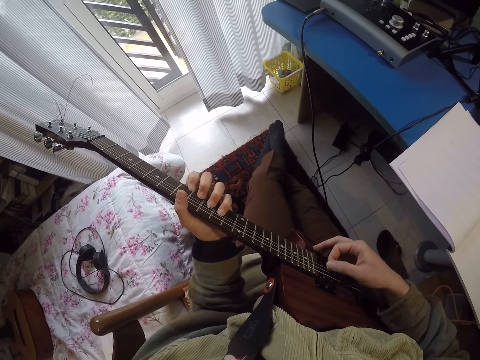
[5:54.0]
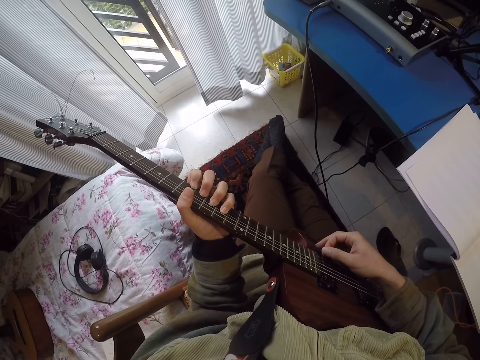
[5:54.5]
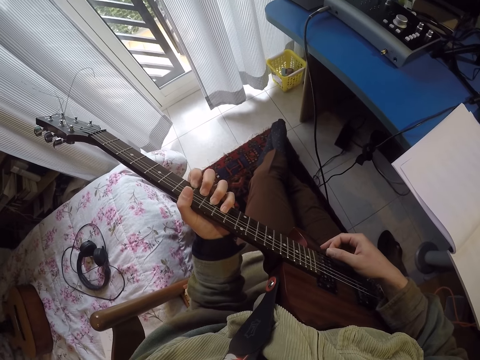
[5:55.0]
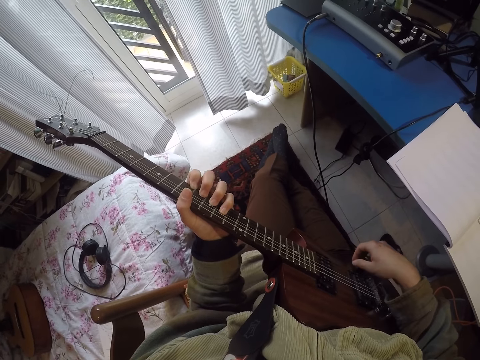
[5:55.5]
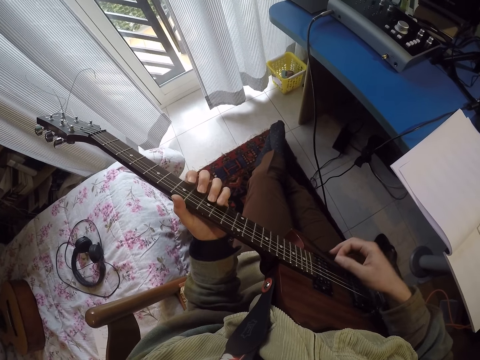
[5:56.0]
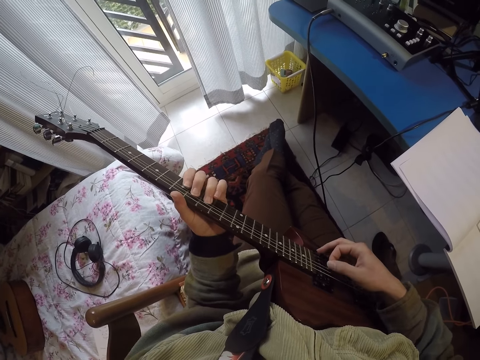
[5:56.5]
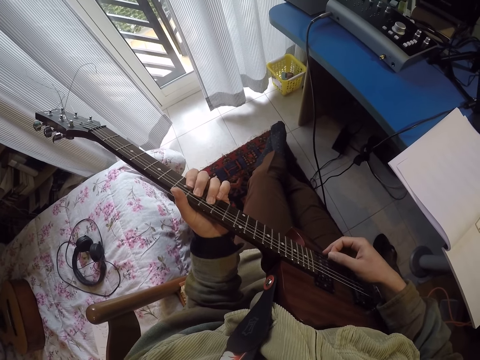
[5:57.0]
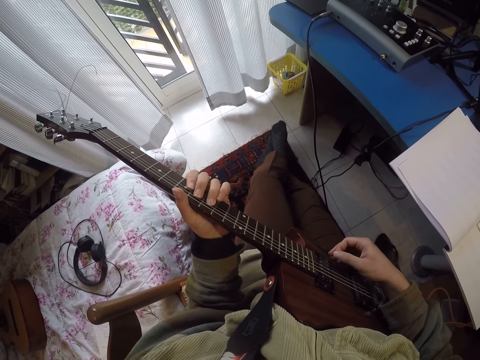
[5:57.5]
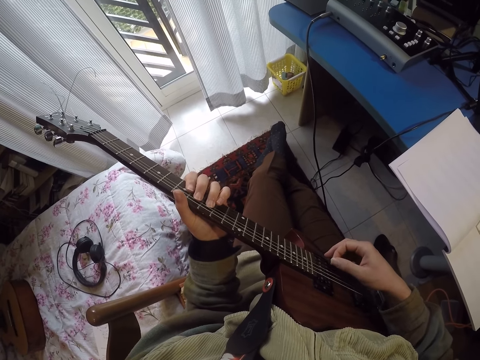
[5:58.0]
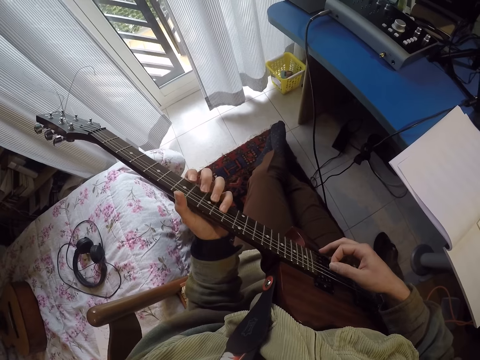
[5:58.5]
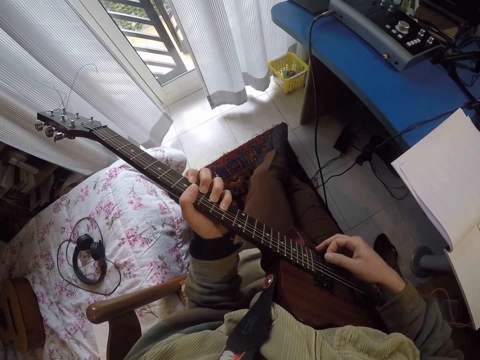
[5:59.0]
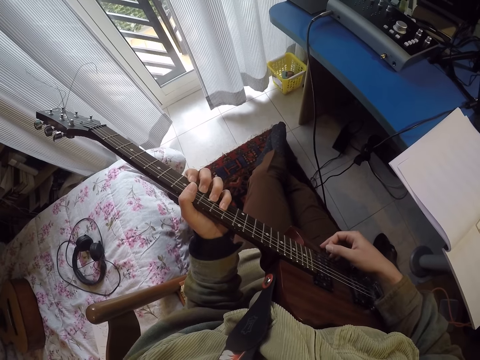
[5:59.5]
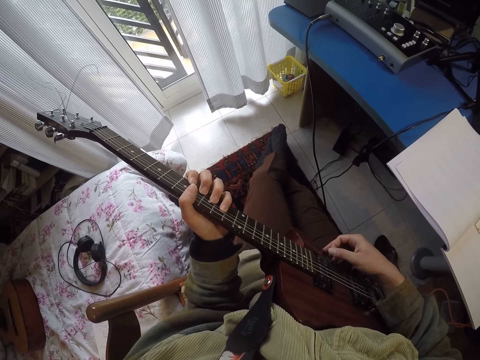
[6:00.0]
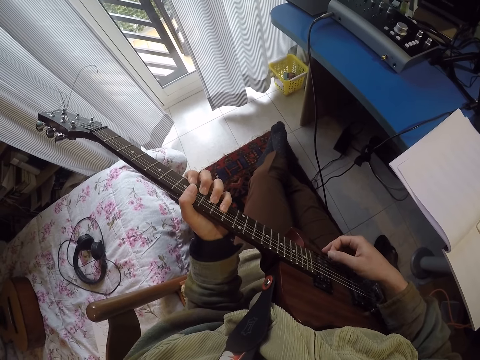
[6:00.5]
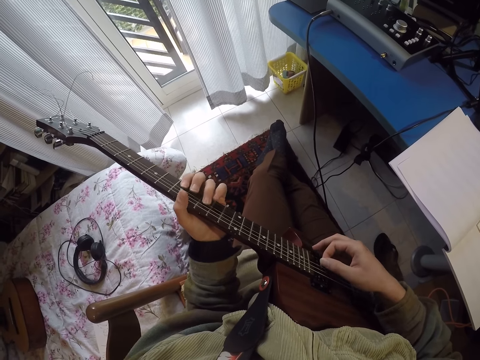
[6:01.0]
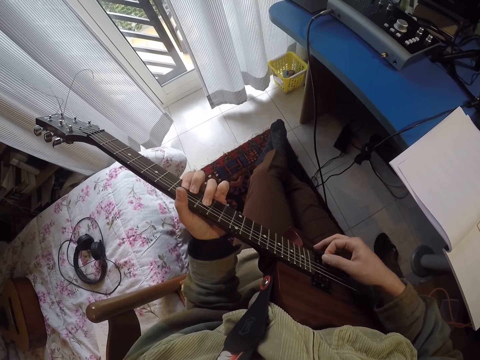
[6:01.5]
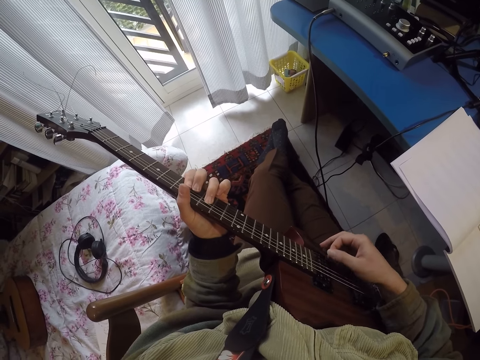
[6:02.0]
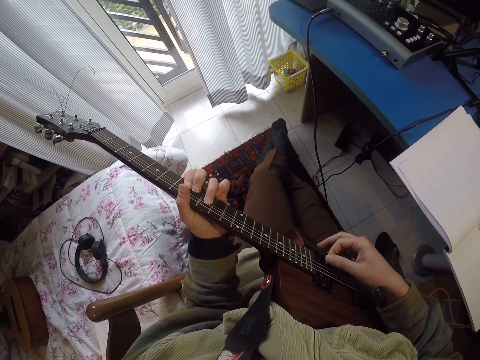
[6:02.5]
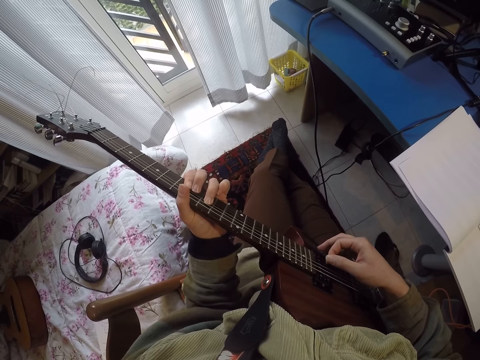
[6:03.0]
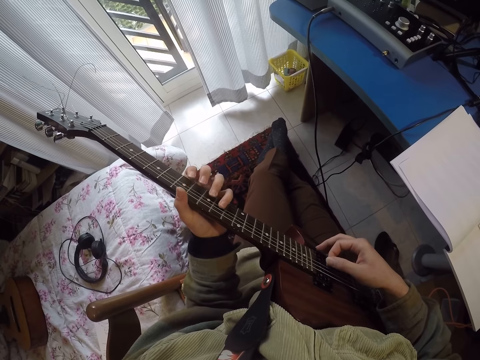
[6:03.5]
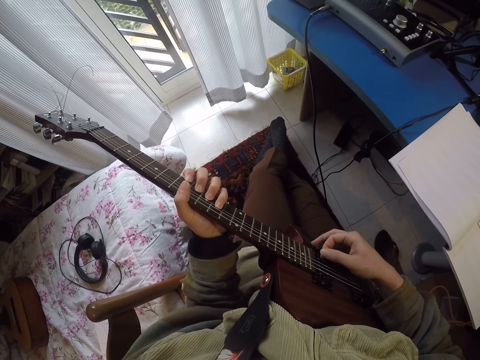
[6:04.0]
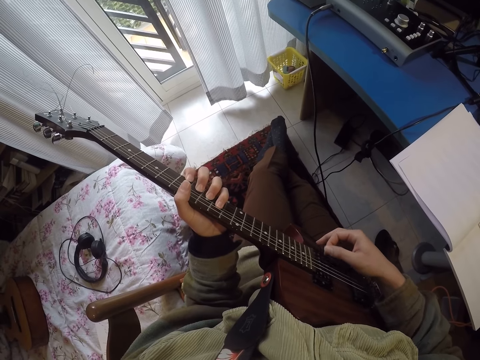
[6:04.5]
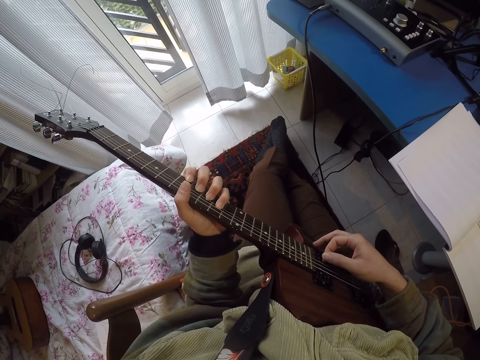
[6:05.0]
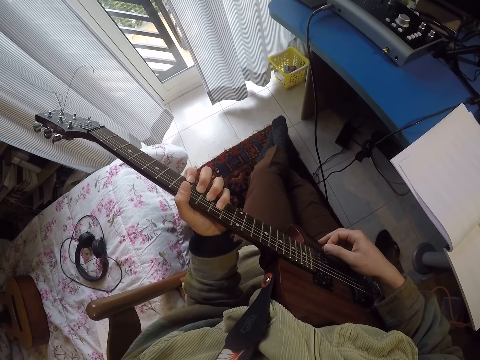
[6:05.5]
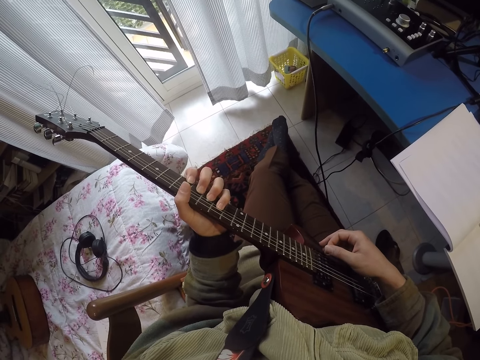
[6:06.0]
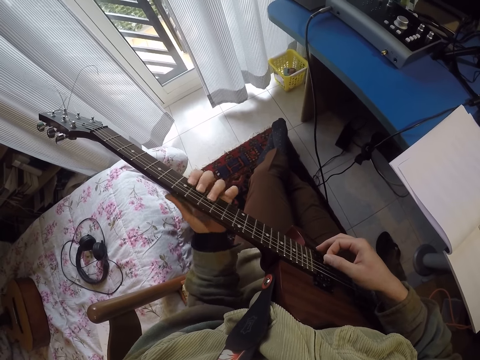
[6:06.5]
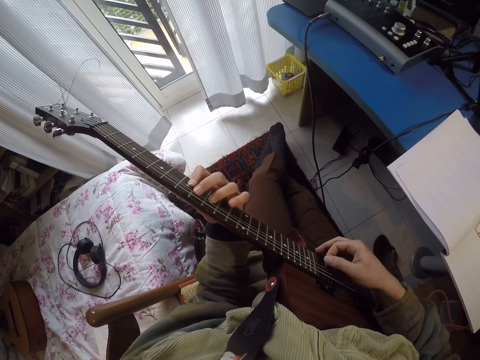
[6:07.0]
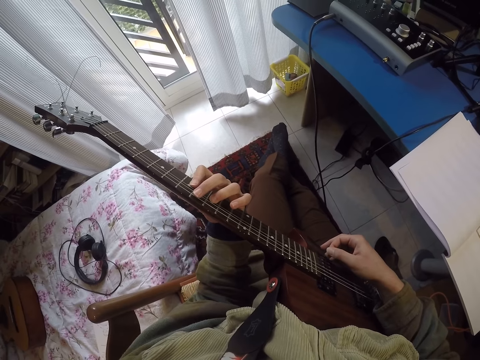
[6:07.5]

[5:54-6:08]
The camera wearer plays a guitar. He adjusts the guitar on his lap. He plays the guitar.

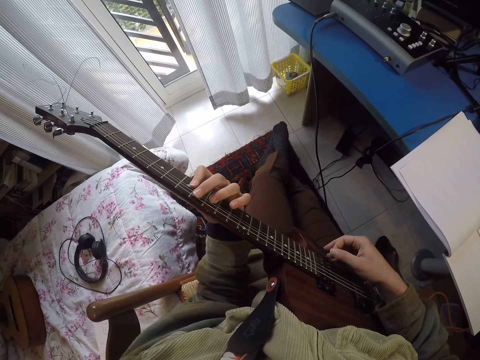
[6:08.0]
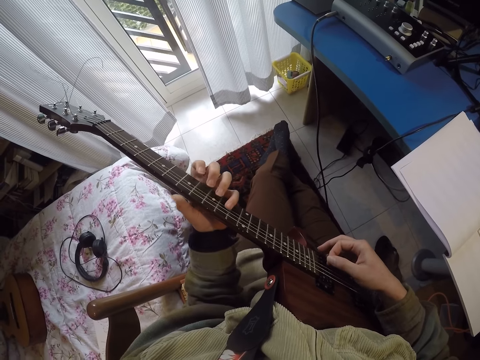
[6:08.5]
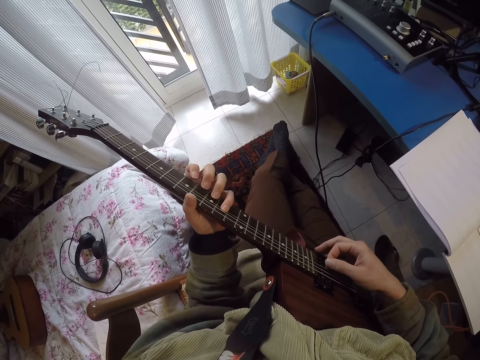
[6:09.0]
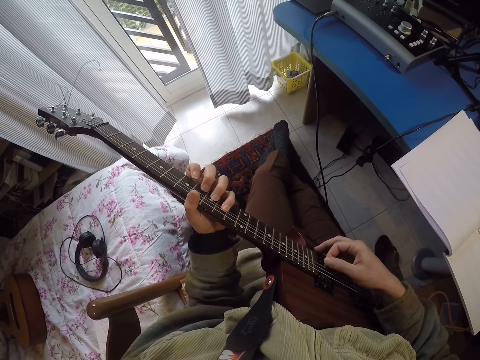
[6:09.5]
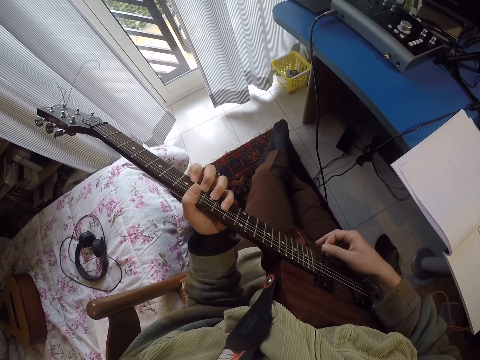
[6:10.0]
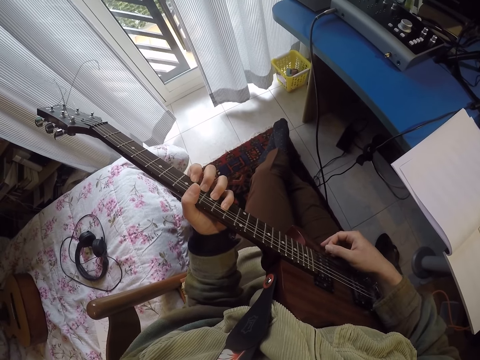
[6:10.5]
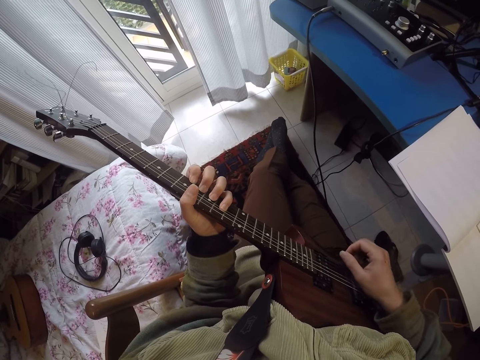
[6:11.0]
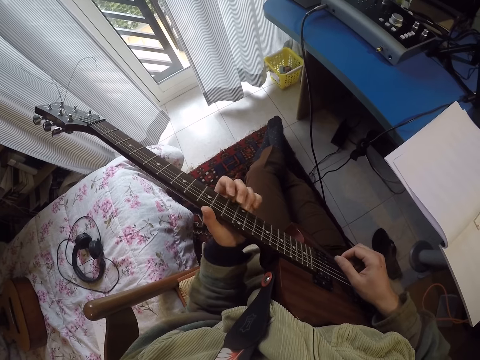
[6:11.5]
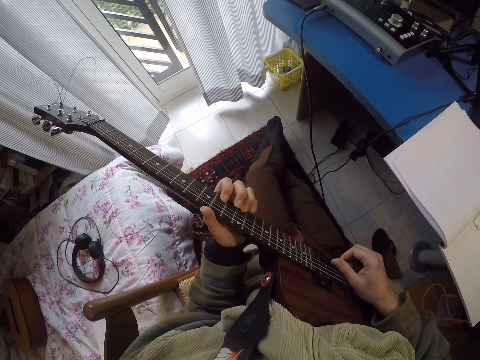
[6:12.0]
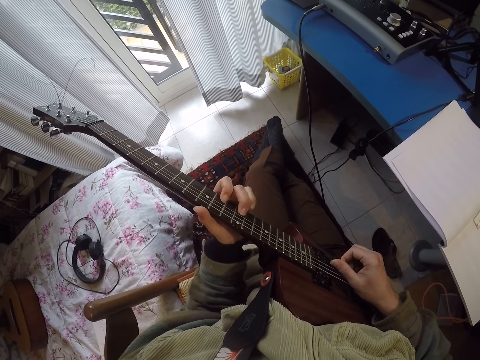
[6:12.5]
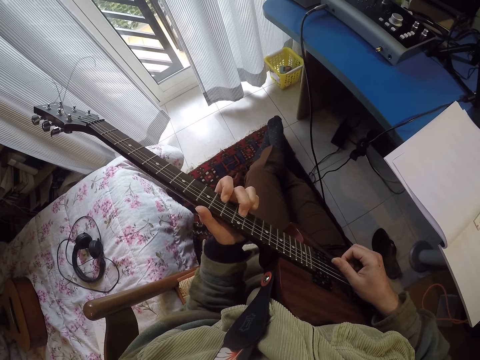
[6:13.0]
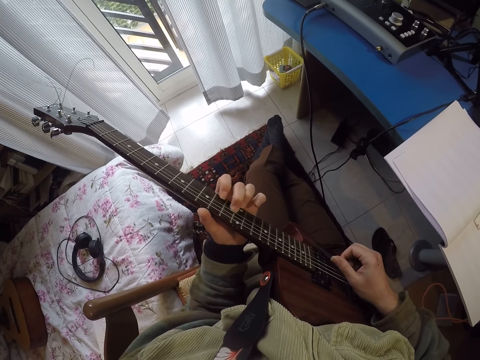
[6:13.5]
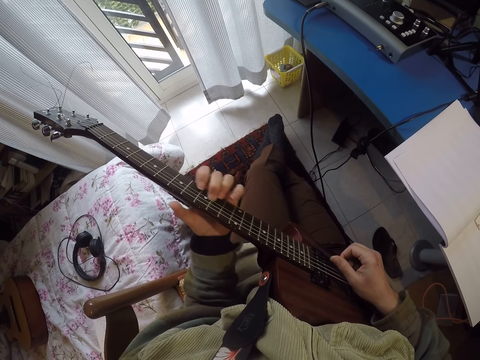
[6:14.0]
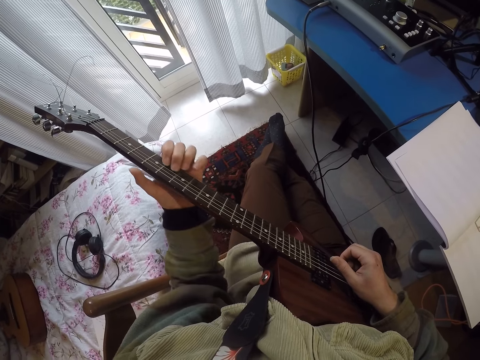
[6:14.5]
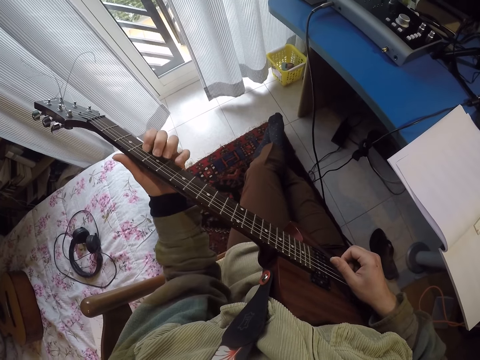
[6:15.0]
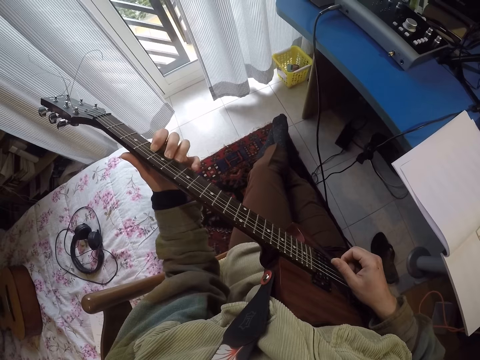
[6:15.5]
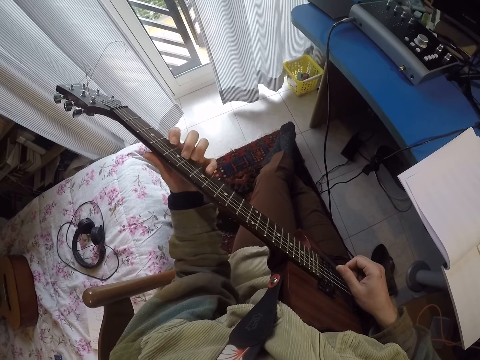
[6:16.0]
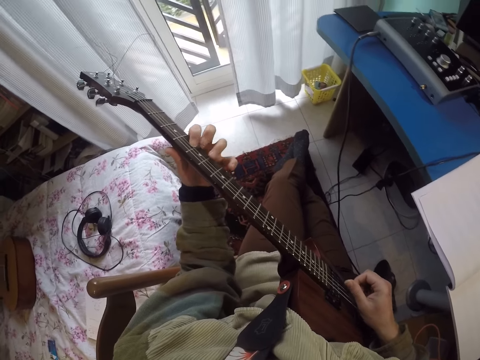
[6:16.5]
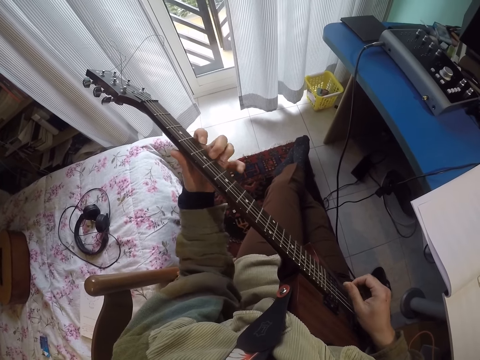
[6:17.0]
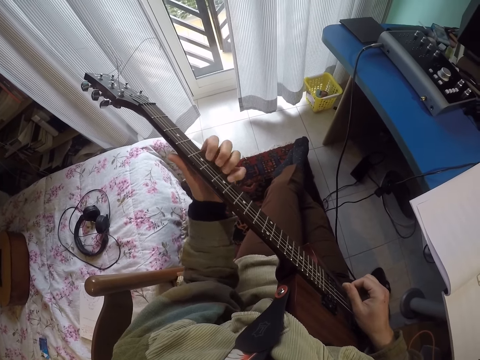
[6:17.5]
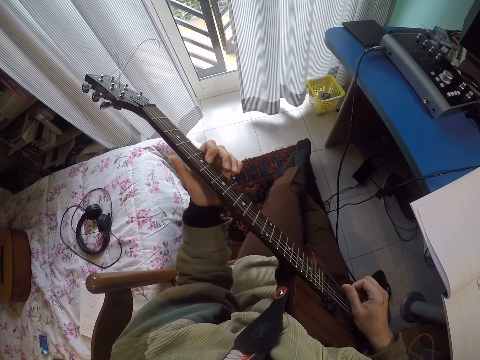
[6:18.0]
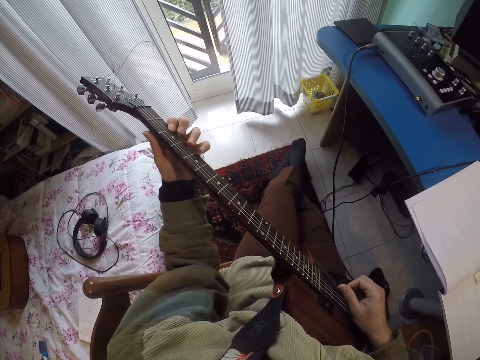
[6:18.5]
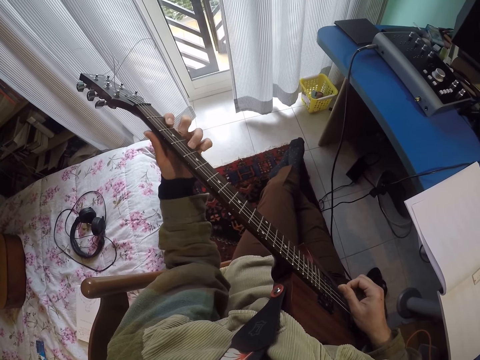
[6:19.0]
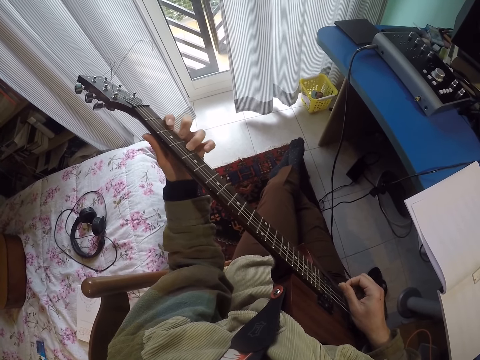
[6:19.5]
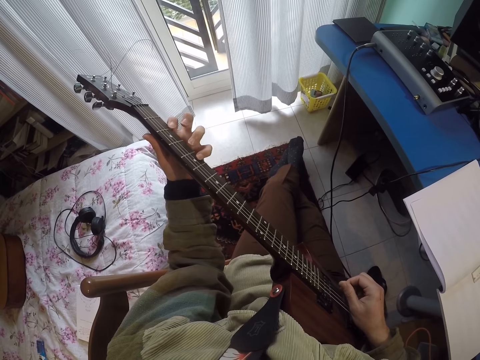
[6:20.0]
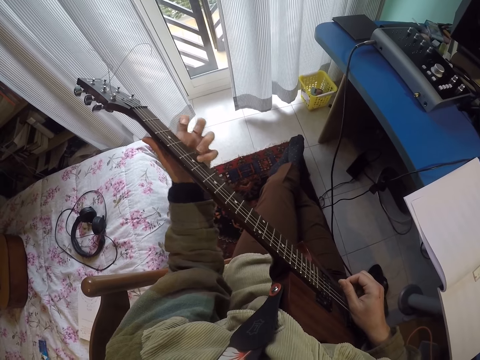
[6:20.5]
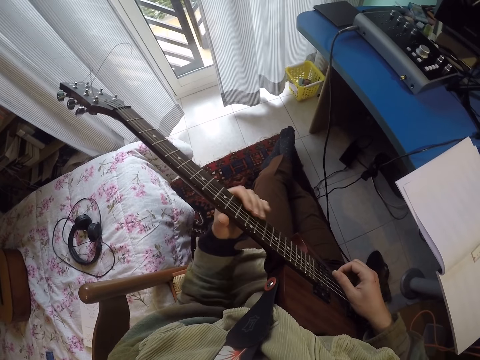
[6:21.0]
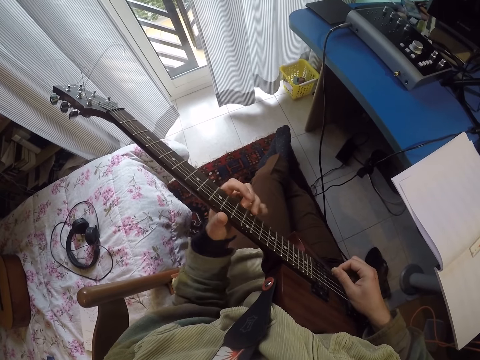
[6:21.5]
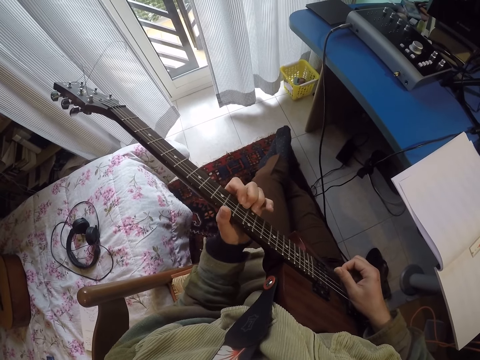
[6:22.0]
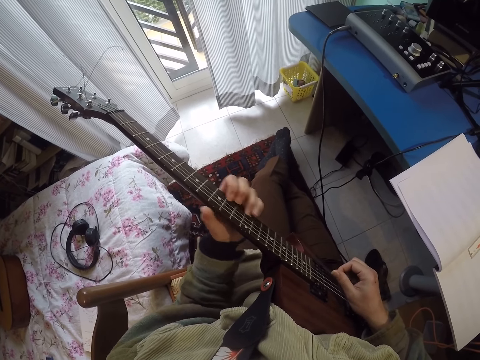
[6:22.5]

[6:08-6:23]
The camera wearer adjusts a guitar on his lap. He plays the guitar.
